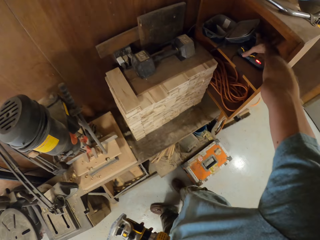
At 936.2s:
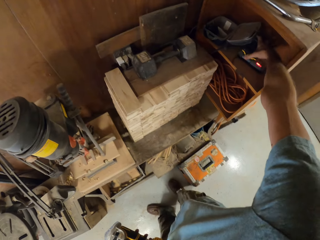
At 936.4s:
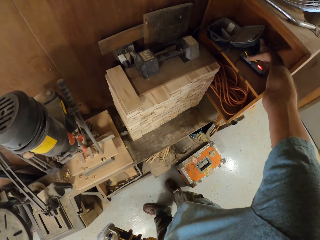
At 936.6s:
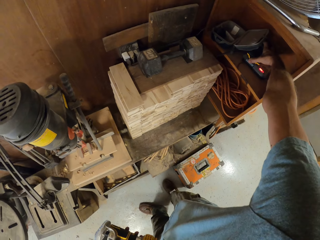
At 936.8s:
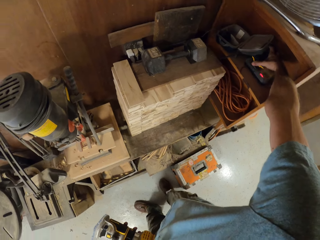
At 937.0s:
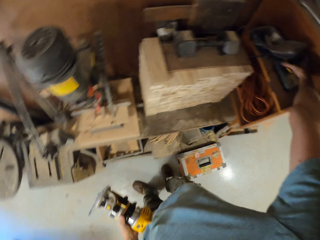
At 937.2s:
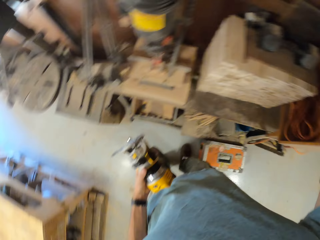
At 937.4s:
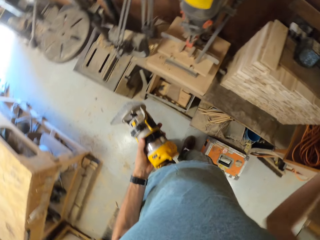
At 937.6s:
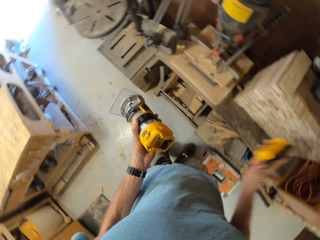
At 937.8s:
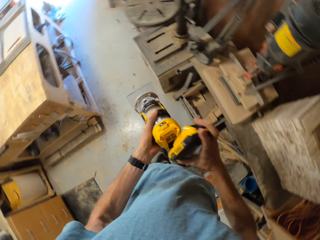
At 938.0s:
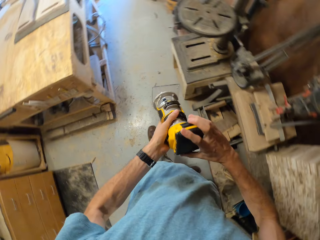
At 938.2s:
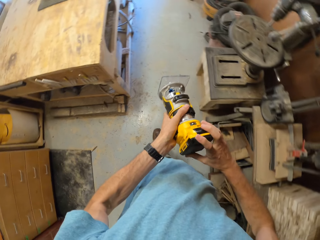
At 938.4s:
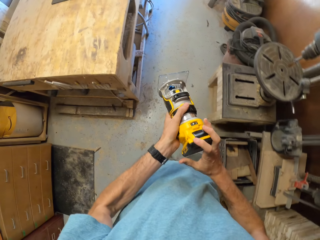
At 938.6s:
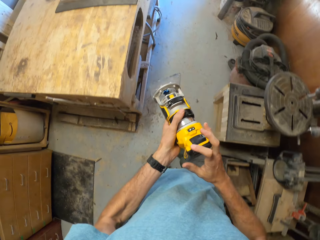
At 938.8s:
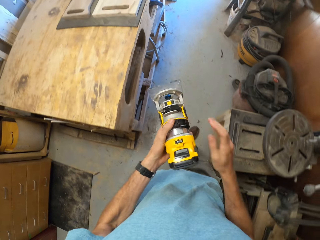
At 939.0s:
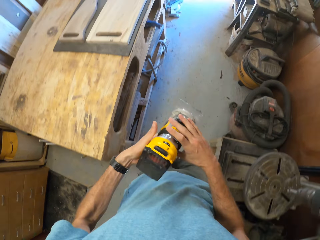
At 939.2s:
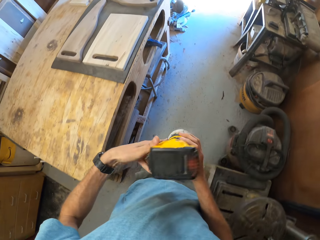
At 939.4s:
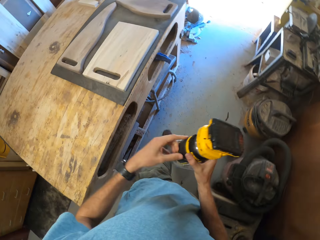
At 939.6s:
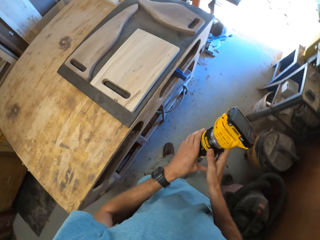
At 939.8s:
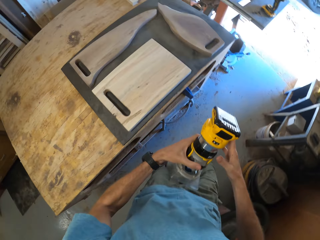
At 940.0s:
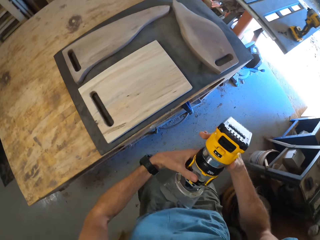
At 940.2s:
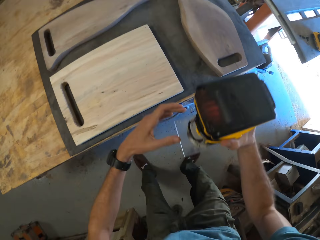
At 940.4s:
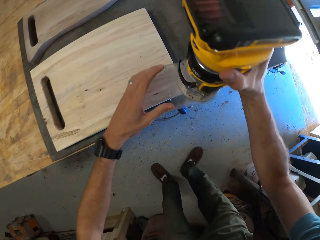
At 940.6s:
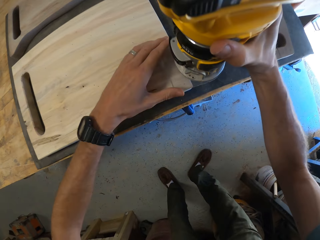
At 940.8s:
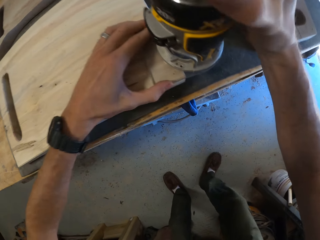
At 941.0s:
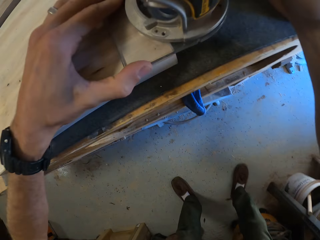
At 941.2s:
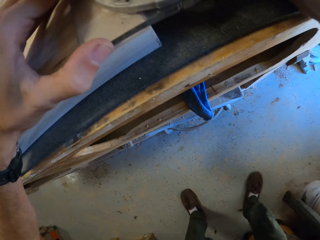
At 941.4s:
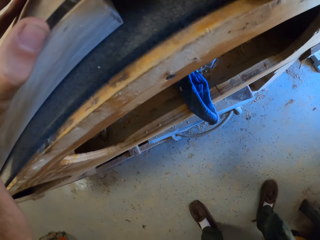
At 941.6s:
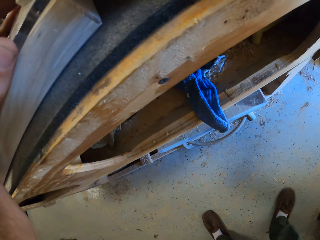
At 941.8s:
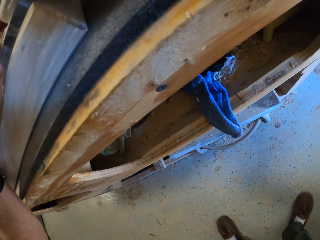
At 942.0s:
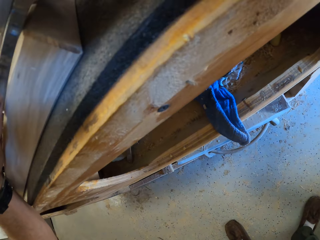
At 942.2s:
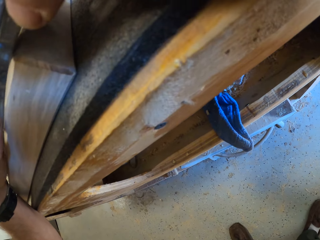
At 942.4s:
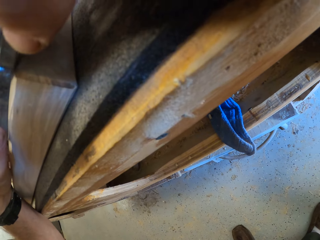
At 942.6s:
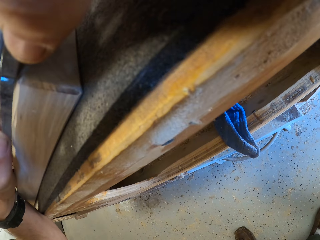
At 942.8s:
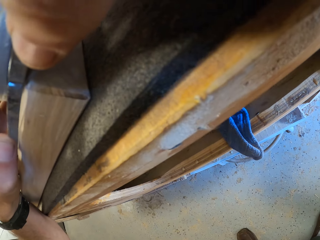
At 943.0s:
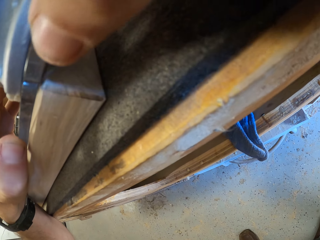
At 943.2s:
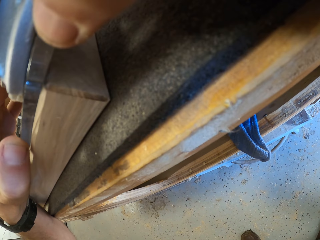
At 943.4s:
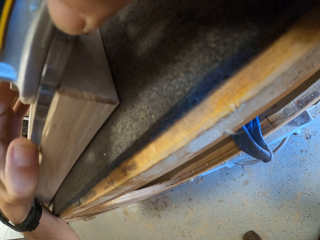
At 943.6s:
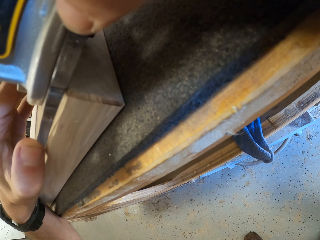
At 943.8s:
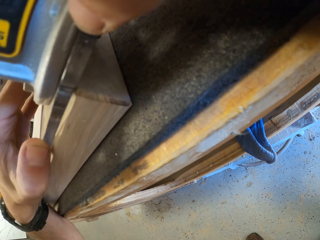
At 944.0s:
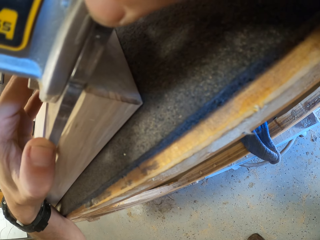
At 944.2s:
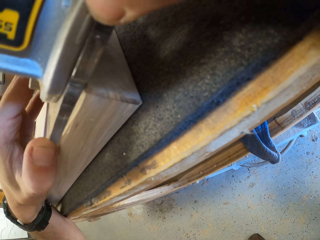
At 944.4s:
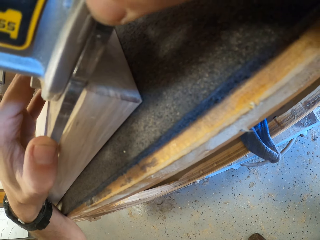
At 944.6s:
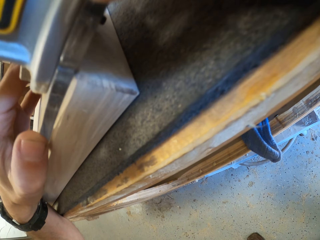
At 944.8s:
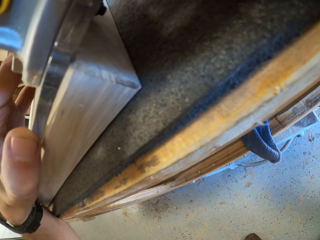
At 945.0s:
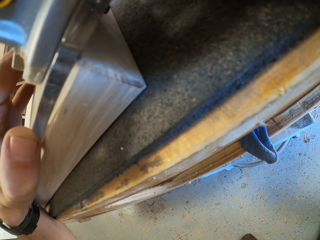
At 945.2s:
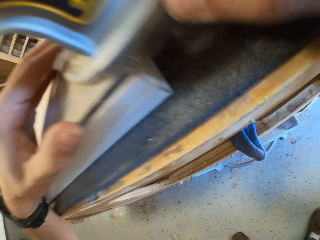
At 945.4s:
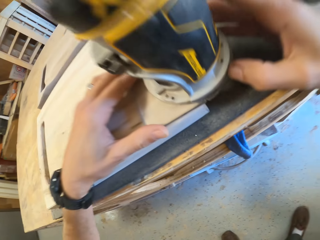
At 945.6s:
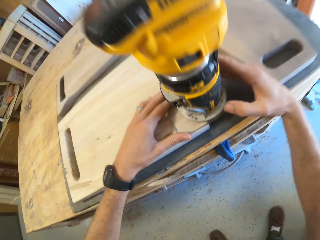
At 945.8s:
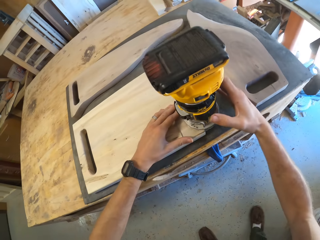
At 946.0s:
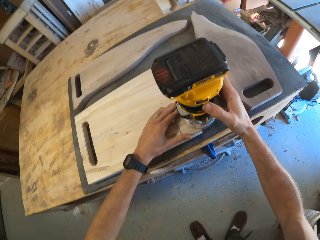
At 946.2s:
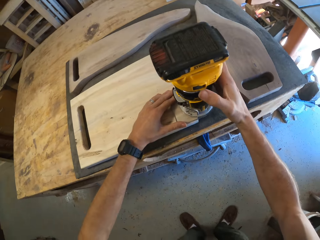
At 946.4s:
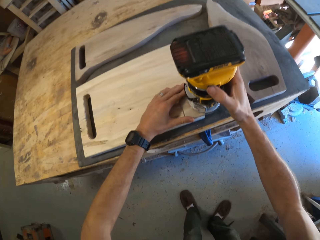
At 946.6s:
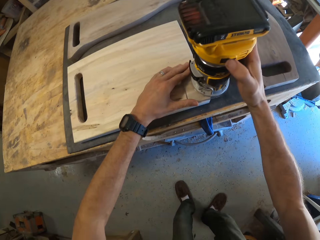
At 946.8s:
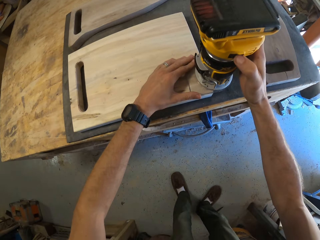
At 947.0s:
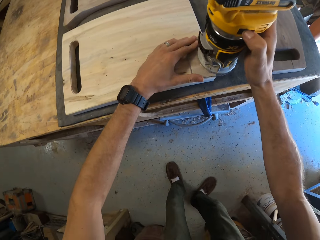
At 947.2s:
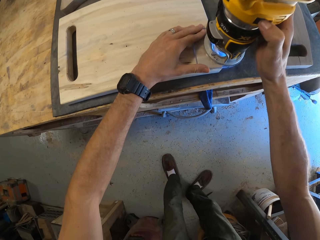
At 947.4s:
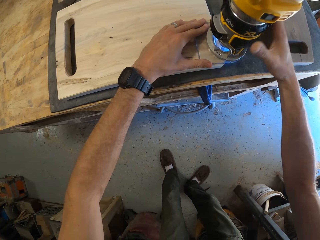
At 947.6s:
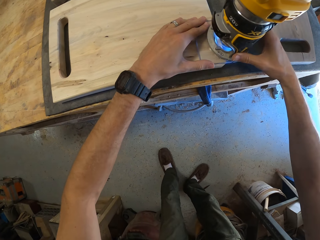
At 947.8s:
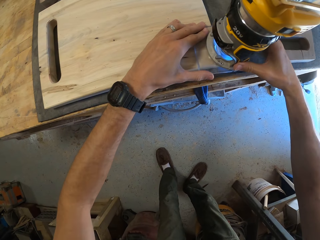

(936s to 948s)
The camera wearer picks up an aluminum fixed base of the compact router from a cabinet with his right hand. He fixes the aluminum fixed base on the compact router with his right hand. He walks around the workshop. He turns the compact router over with both hands. He holds something with both hands. He places the compact router on the third piece of wood with both hands. He holds the base. He adjusts a knob on the compact router with his right hand. He turns on a switch on the compact router with his right hand.

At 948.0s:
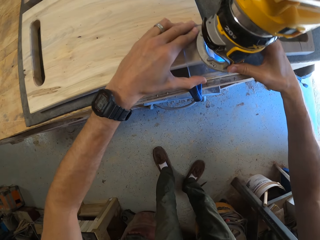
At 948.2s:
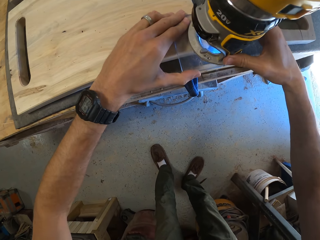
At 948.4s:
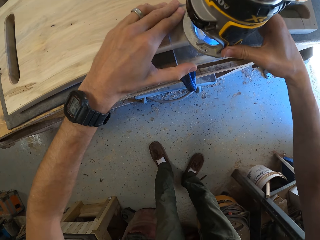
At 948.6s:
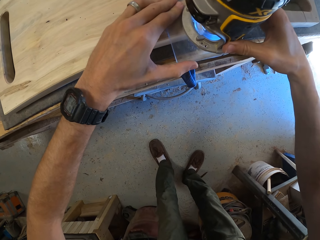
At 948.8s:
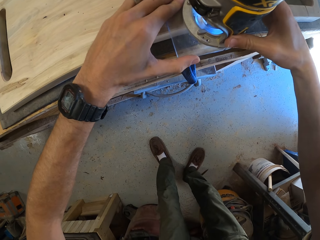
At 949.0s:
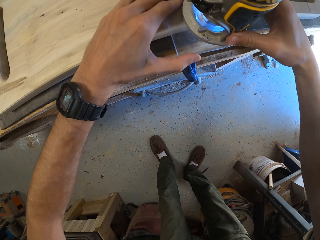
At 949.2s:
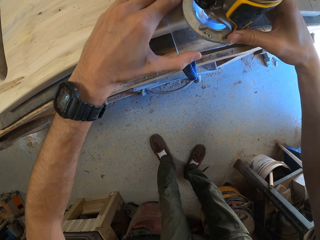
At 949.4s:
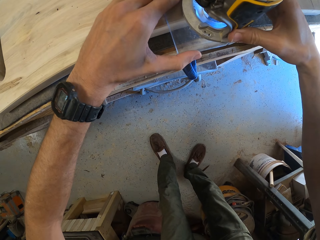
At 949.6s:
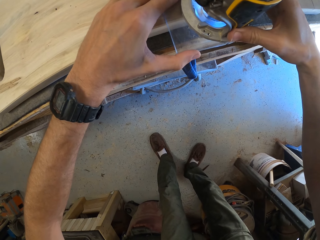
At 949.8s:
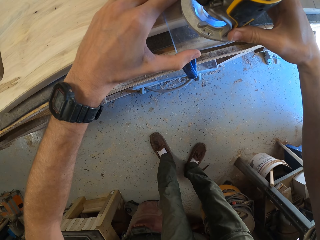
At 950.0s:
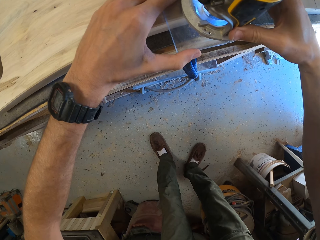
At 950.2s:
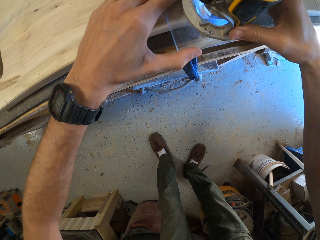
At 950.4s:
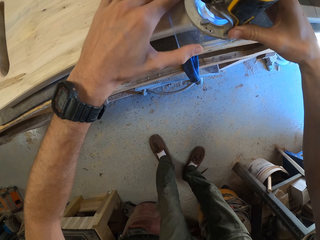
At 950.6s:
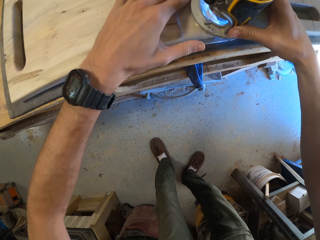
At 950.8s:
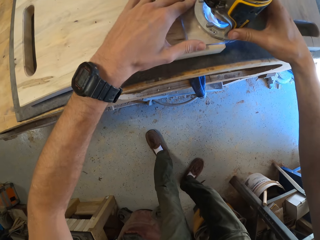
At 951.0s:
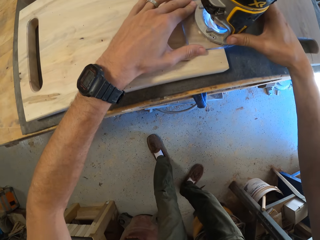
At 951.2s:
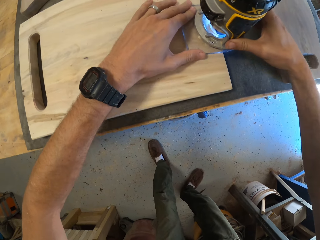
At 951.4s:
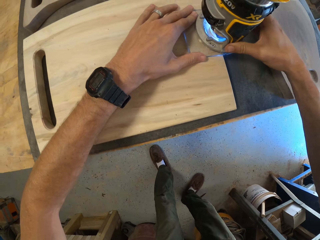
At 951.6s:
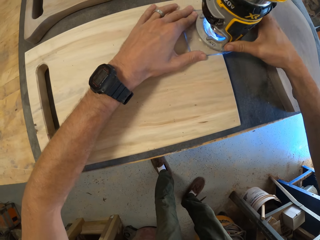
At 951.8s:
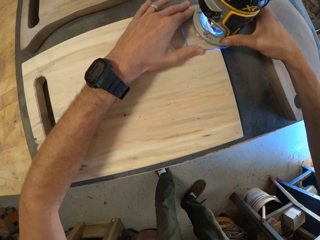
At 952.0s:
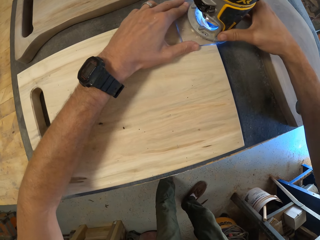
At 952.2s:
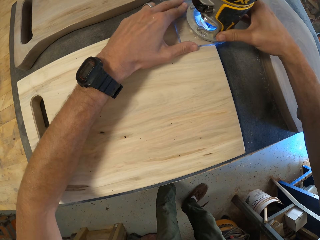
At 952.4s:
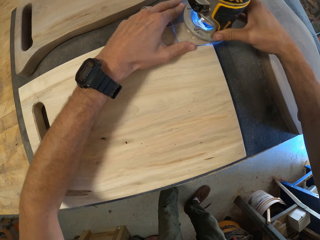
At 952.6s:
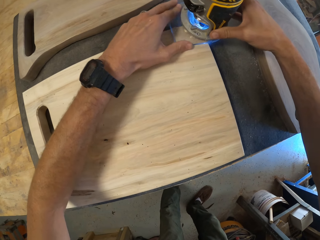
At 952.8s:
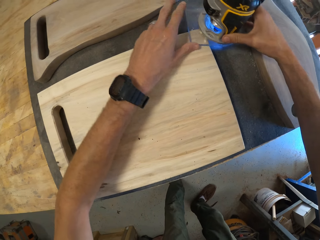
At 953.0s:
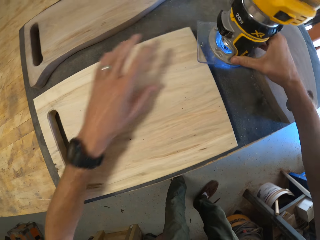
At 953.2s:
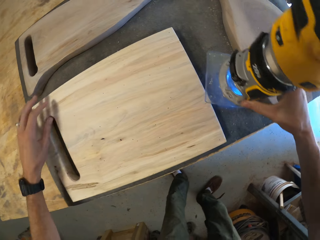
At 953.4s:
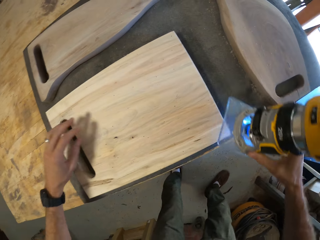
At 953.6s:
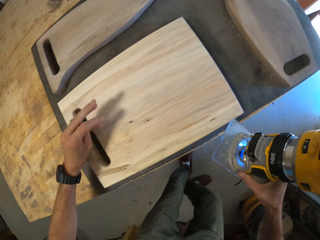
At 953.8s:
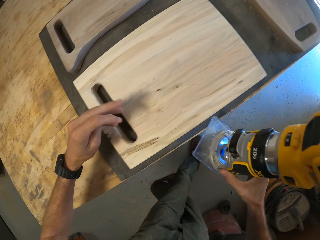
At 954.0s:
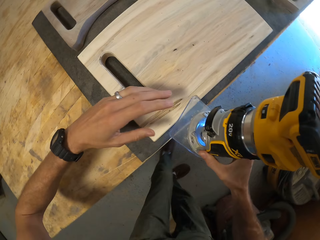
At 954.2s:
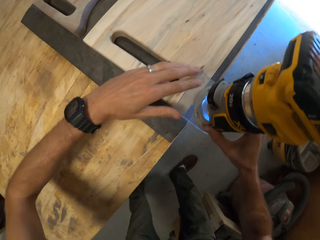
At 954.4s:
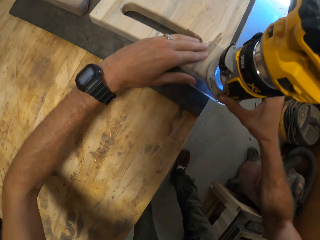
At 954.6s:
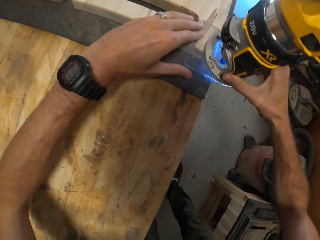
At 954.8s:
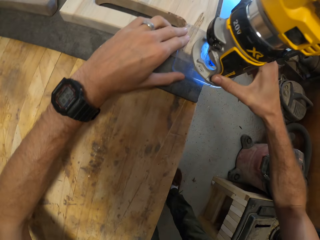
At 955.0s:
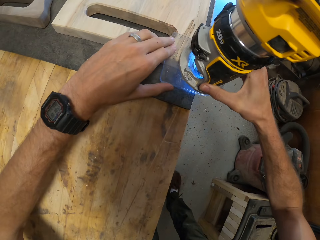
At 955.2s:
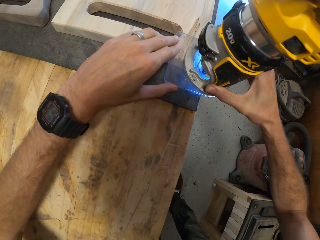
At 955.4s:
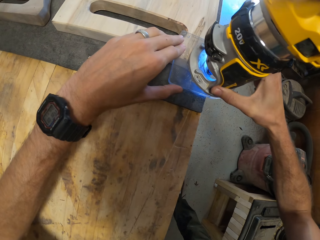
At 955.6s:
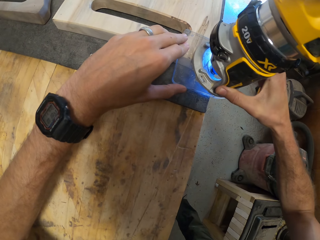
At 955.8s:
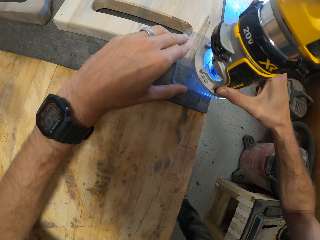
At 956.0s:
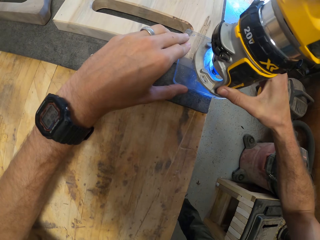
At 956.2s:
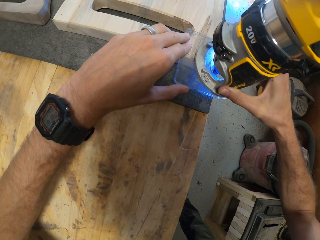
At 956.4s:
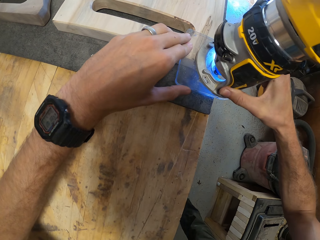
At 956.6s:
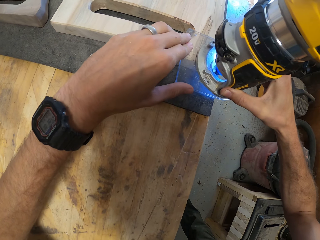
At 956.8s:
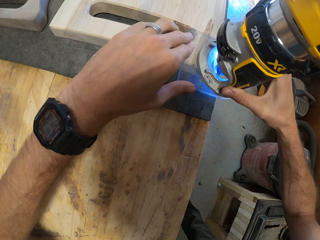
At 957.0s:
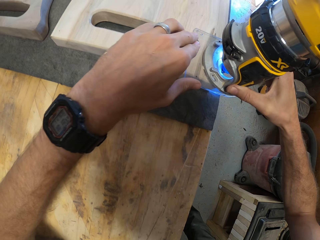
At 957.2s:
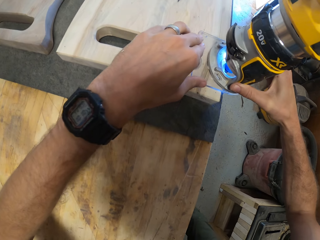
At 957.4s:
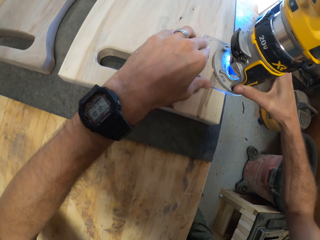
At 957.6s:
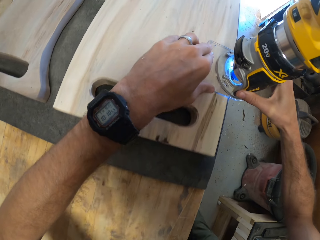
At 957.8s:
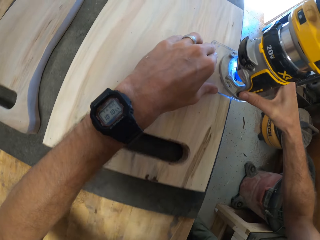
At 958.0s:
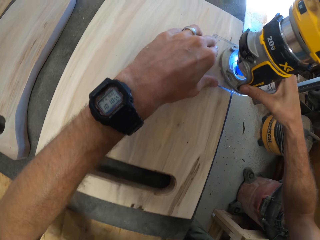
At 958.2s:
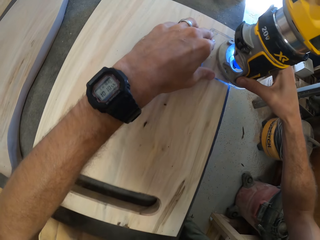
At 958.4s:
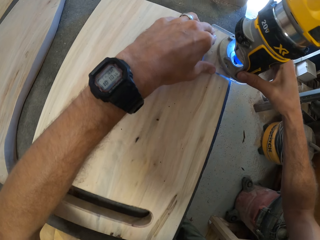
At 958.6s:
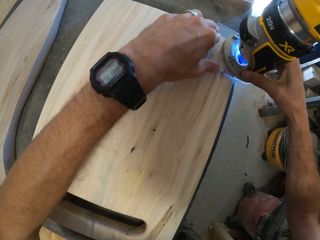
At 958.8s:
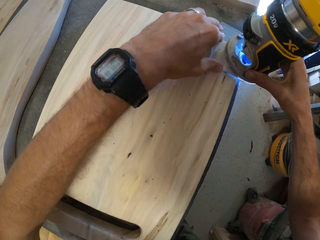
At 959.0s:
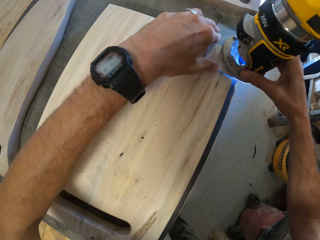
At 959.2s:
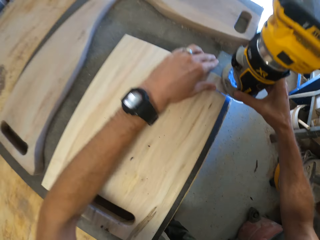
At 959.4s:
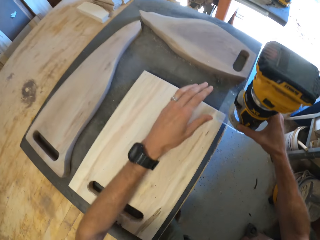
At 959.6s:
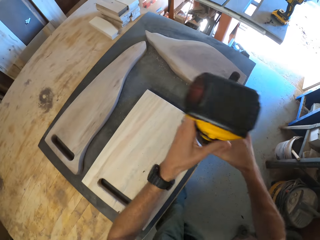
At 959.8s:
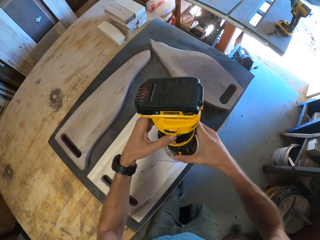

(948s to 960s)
The camera wearer holds the compact router with both hands. They sand the board with something. They trim the edges of the third piece of wood with the compact router with both hands. They pull something off the board. They hold something with both hands. They sand the board with something.
